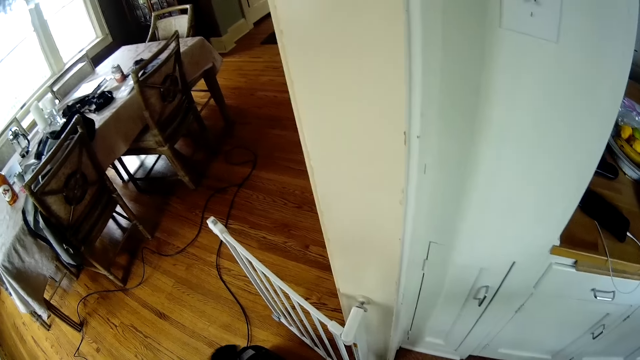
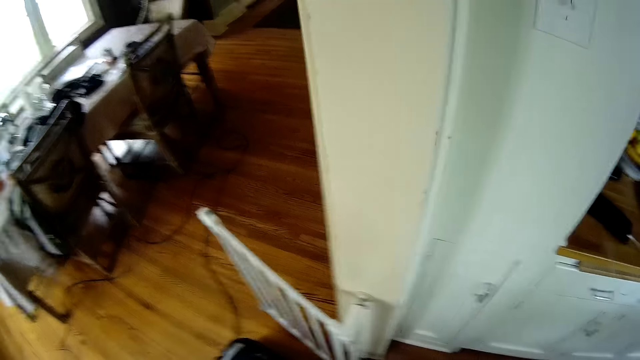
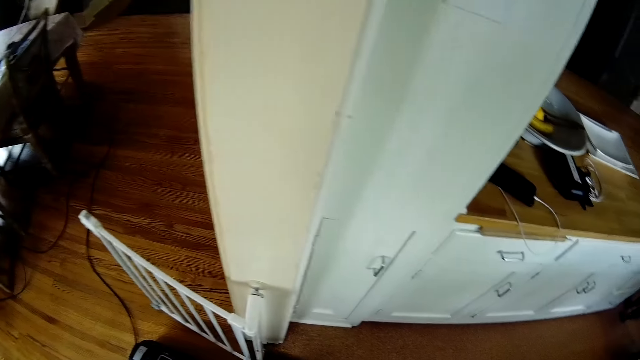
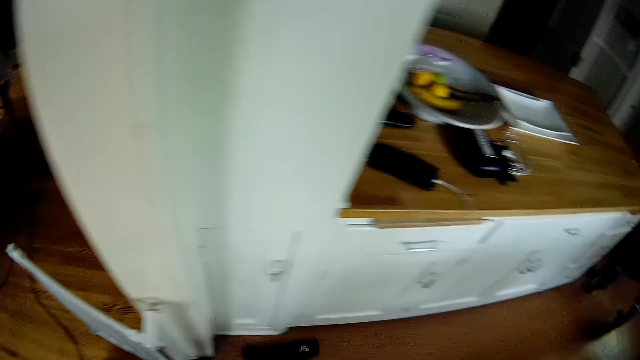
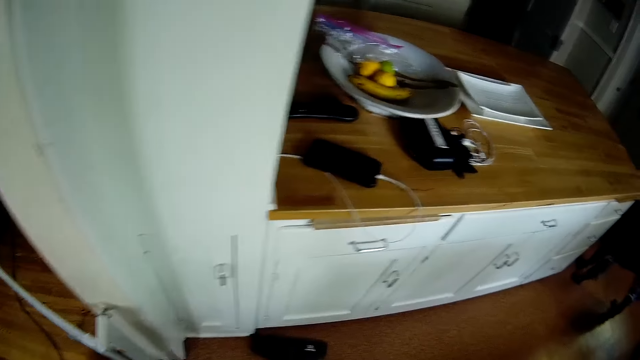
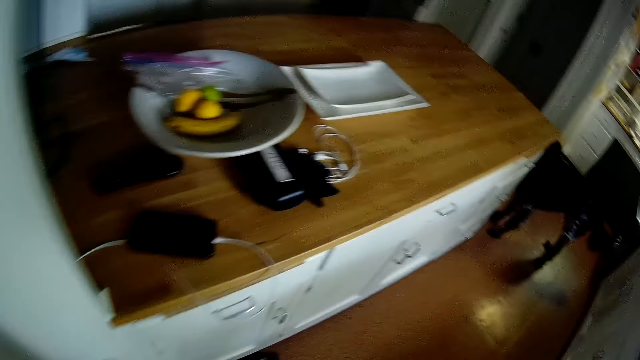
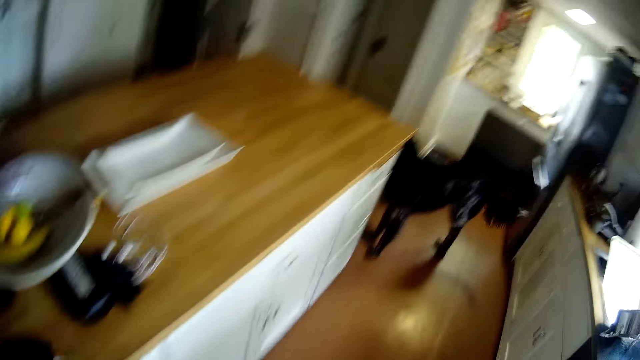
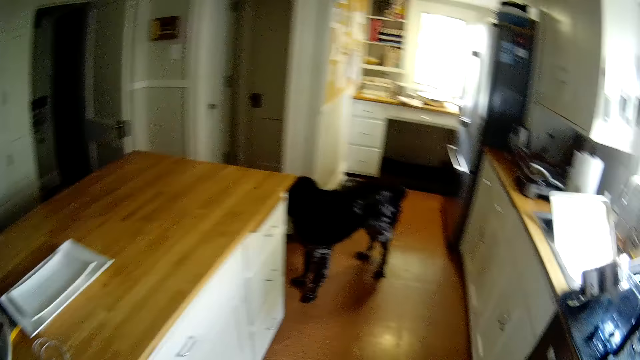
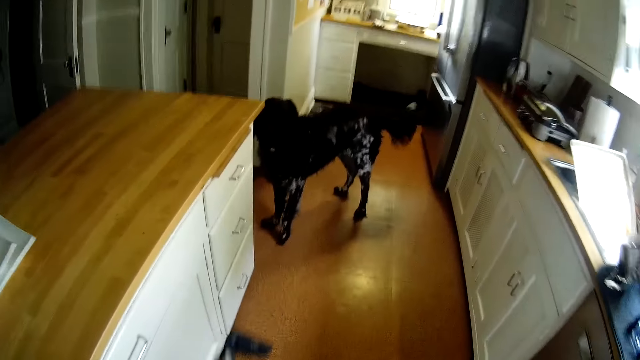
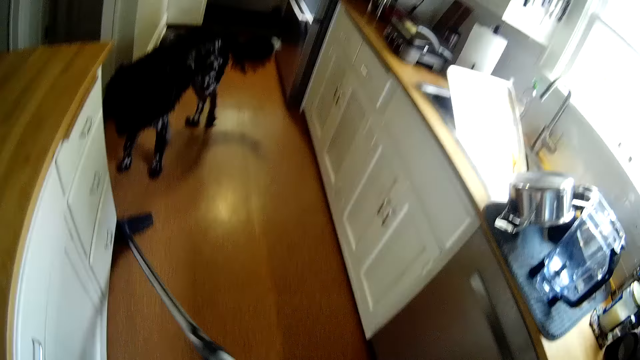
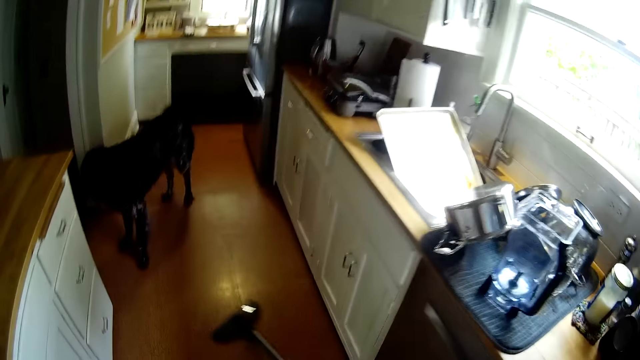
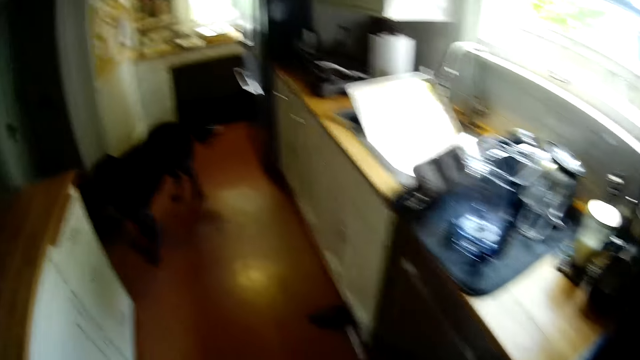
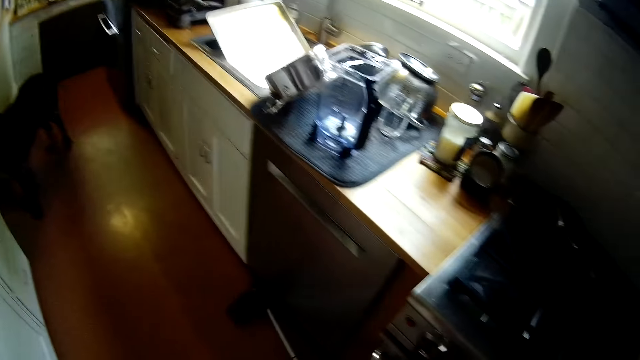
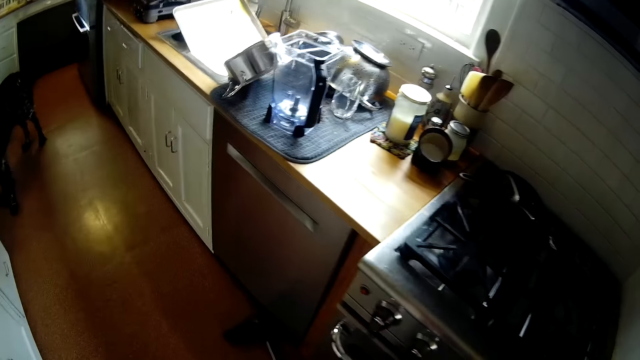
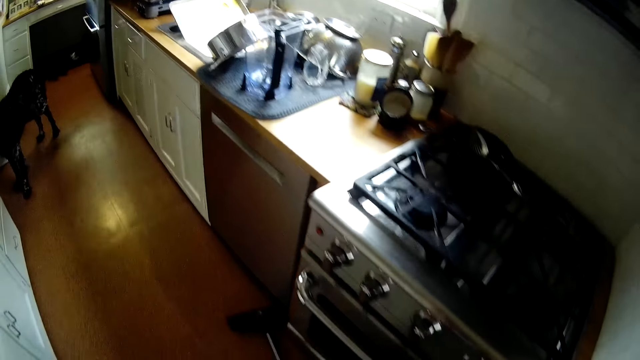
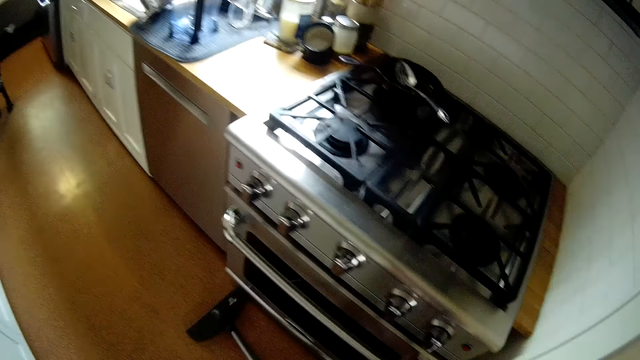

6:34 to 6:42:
The camera wearer turns on the vacuum cleaner with his left hand. He sweeps the kitchen floor with the vacuum cleaner brush in his hands.

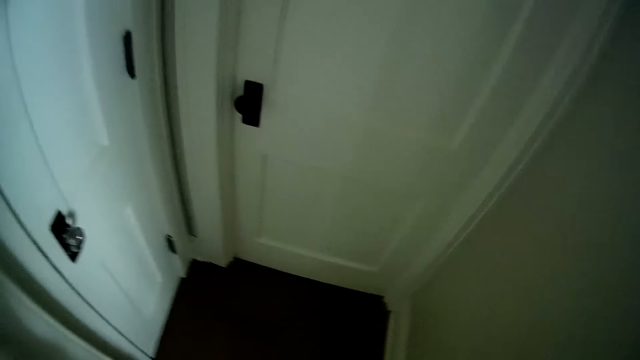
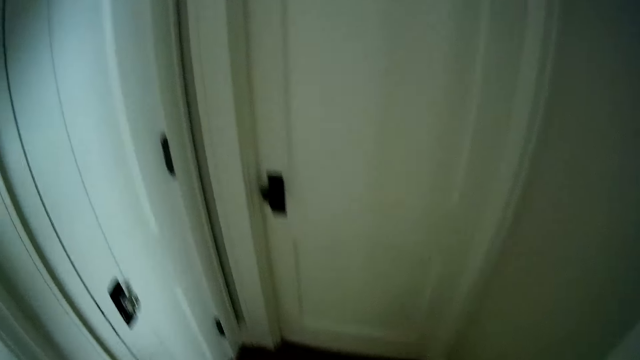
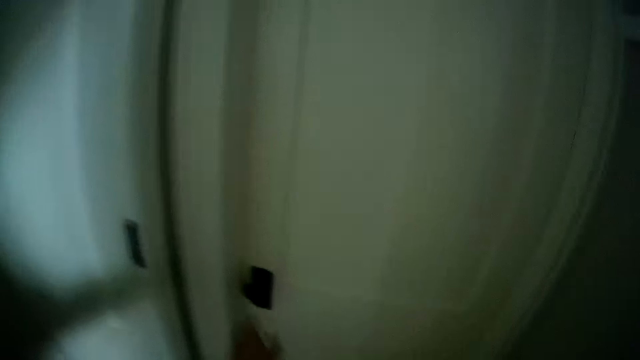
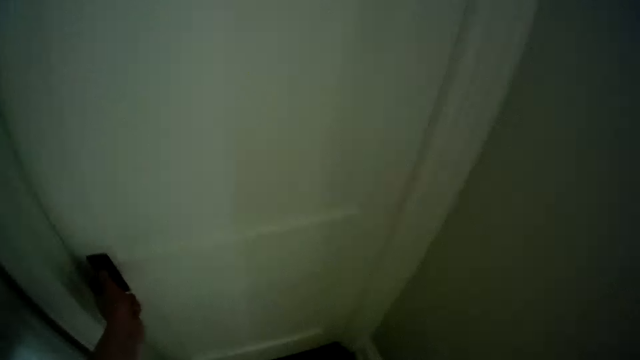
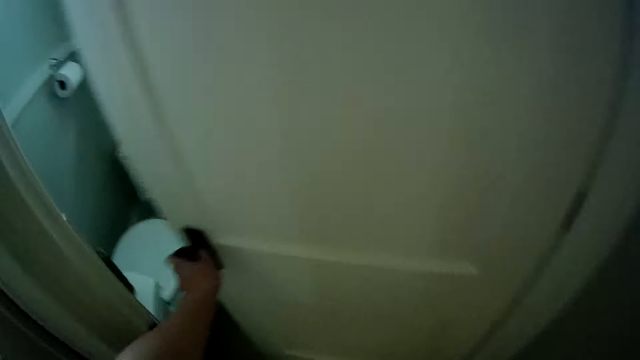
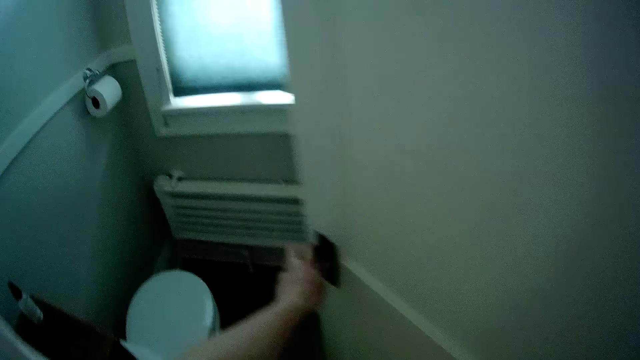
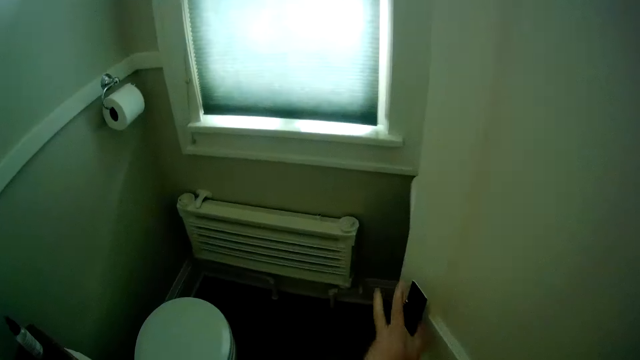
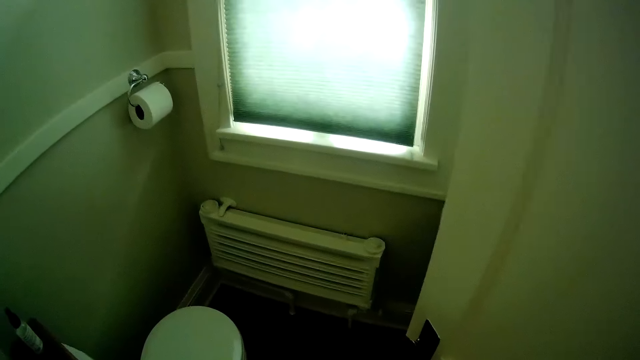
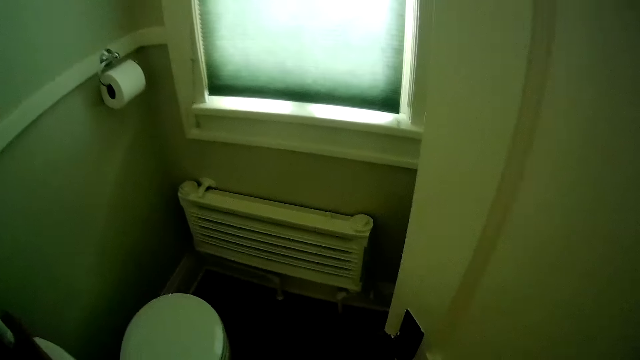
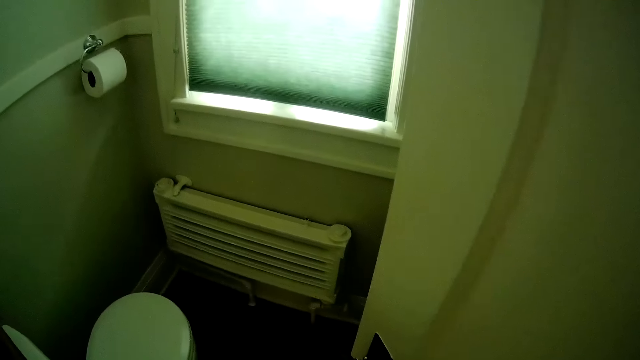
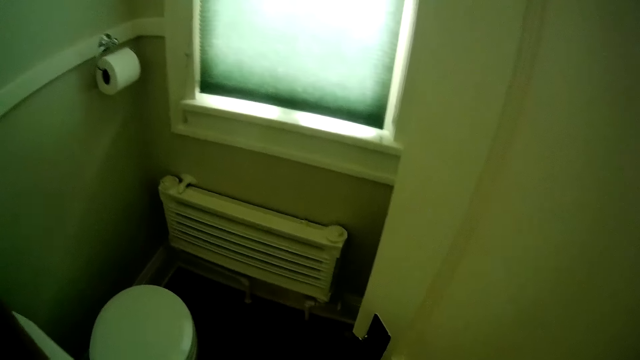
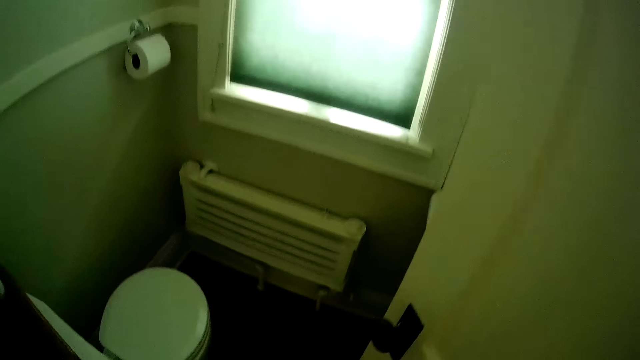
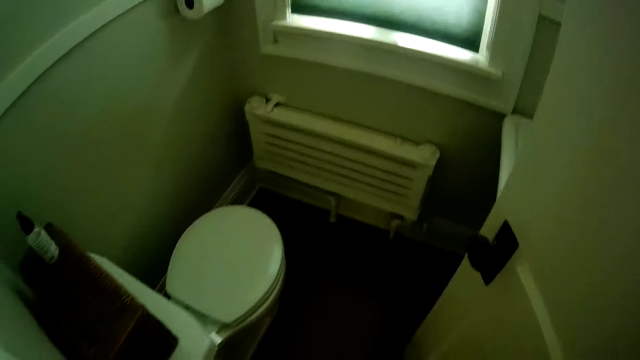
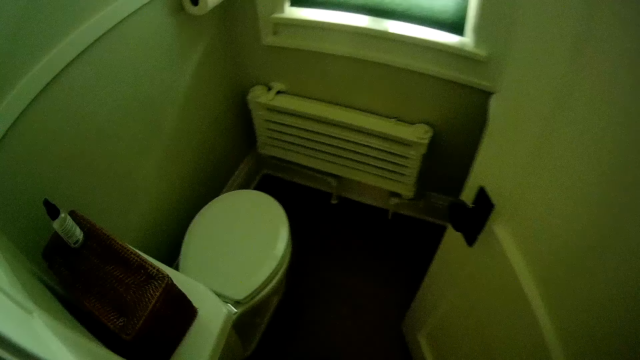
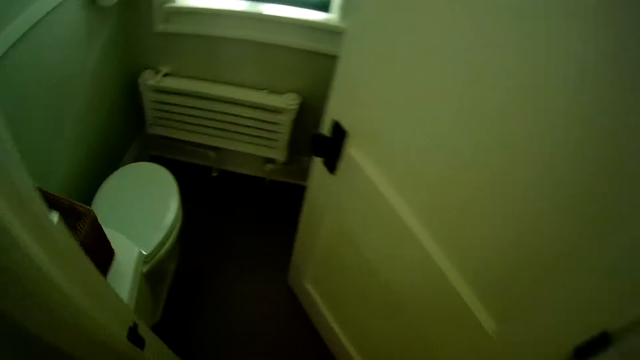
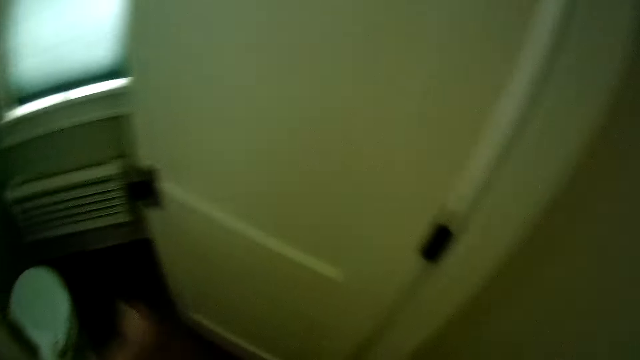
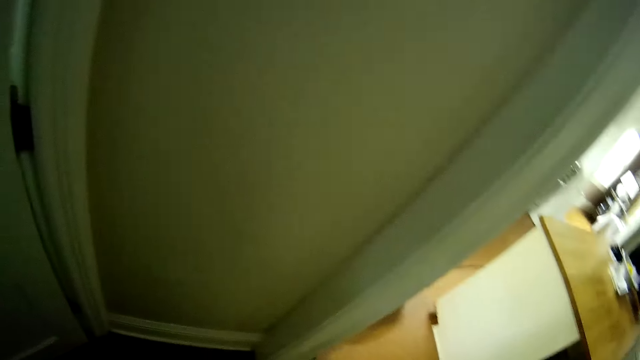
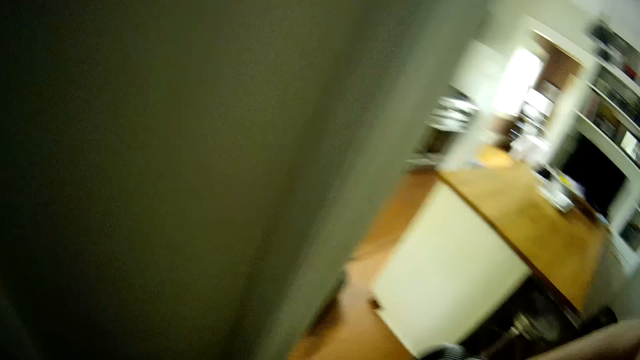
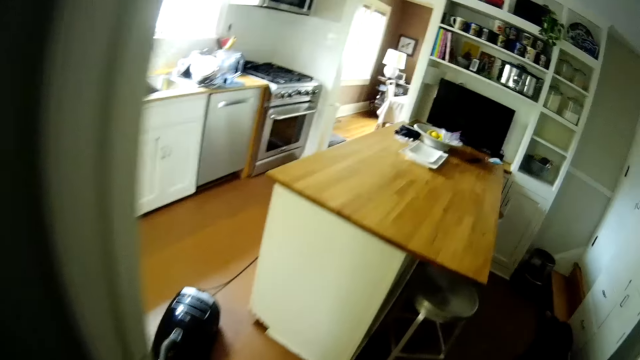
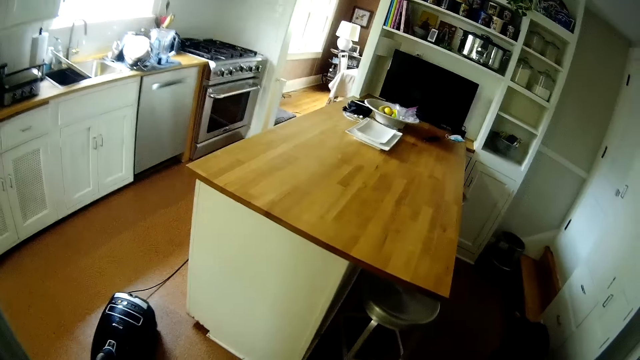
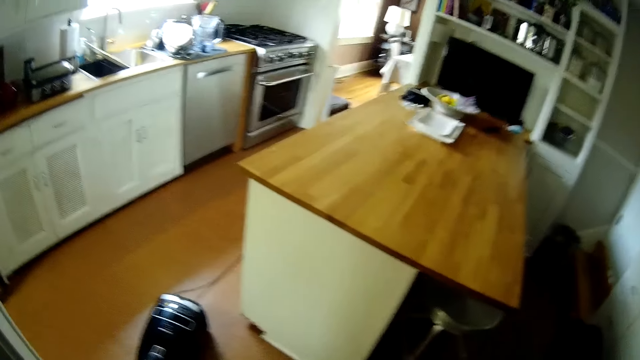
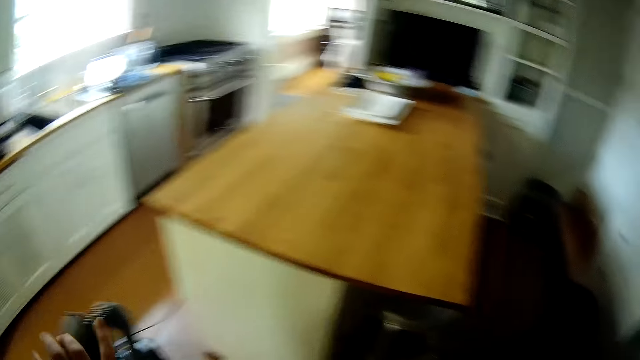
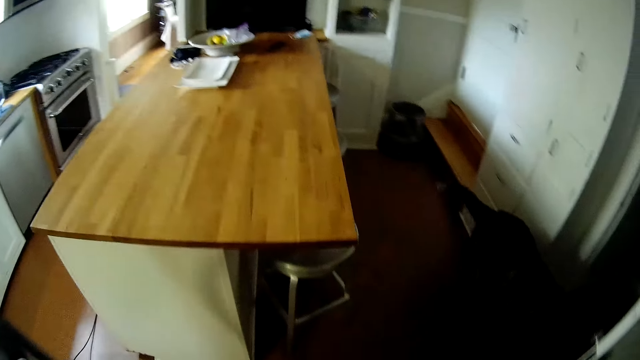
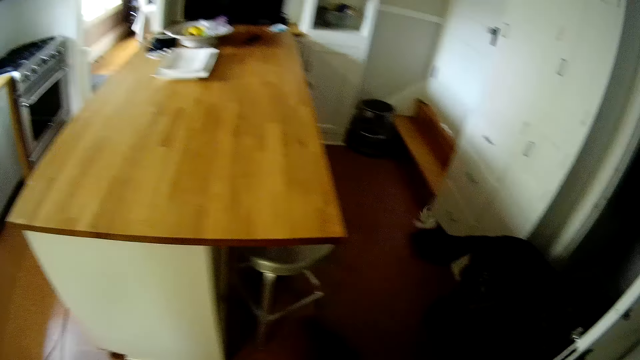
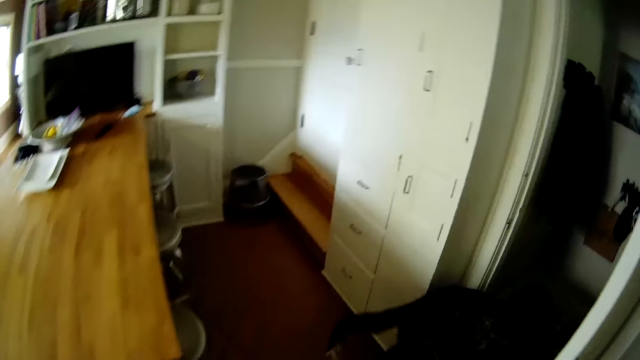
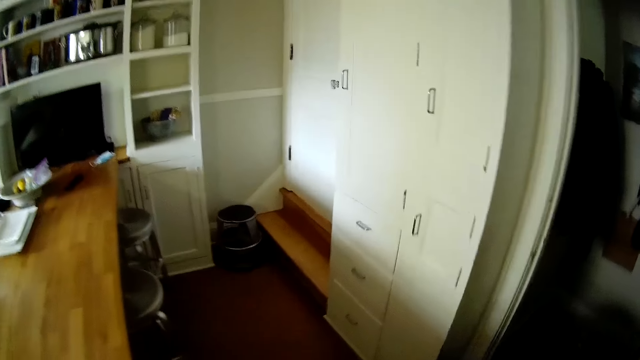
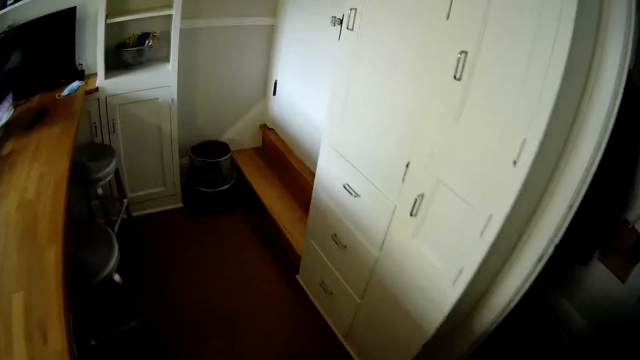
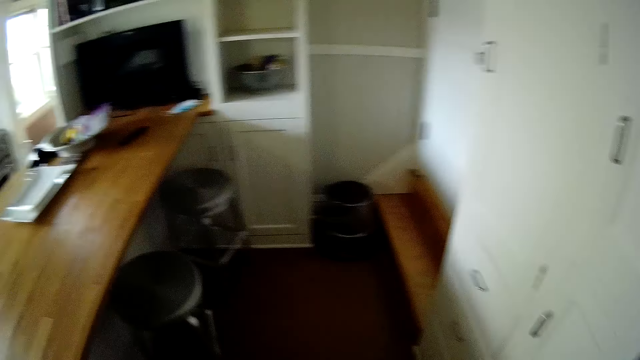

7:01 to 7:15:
The camera wearer opens a door with his left hand. He holds the vacuum cleaner hose with his left hand.
